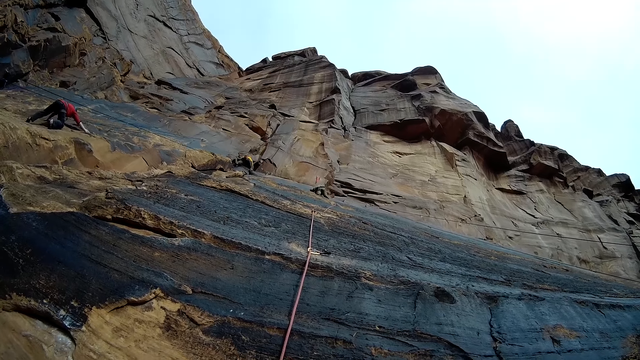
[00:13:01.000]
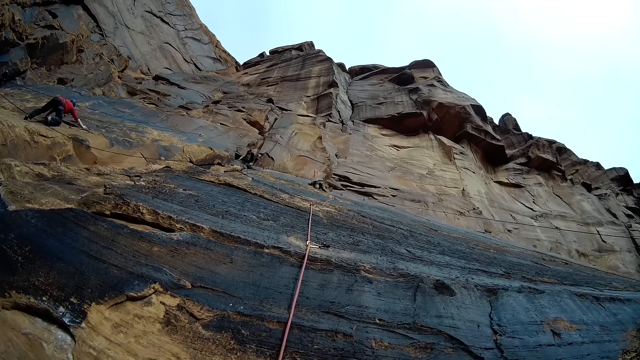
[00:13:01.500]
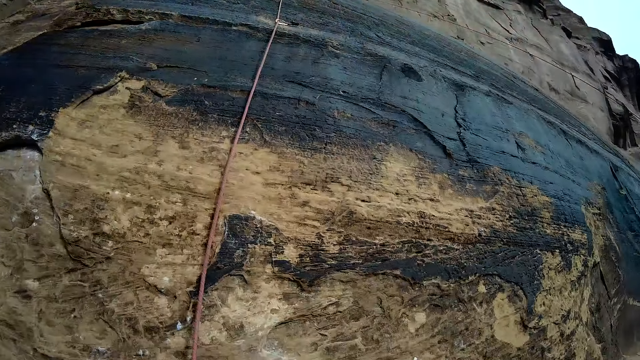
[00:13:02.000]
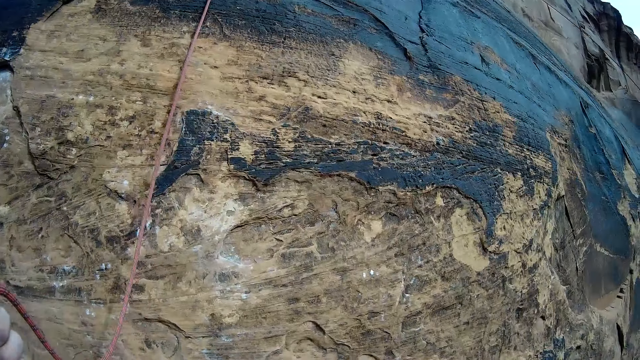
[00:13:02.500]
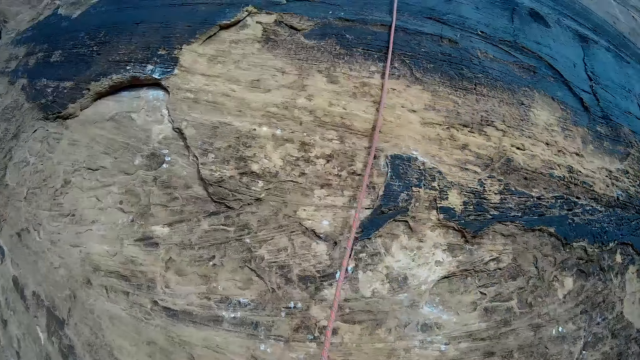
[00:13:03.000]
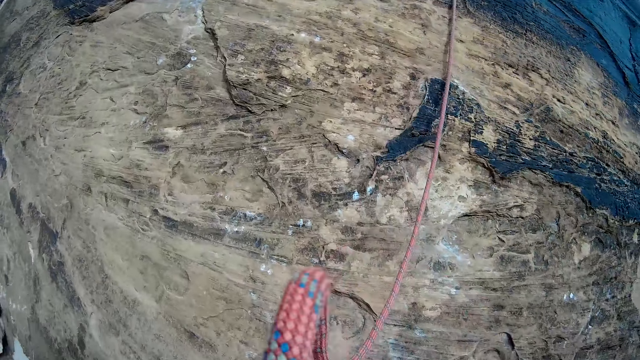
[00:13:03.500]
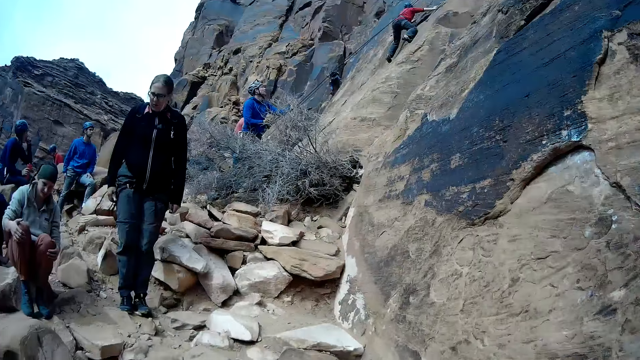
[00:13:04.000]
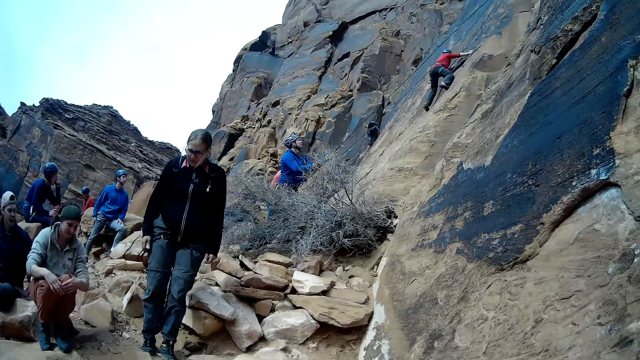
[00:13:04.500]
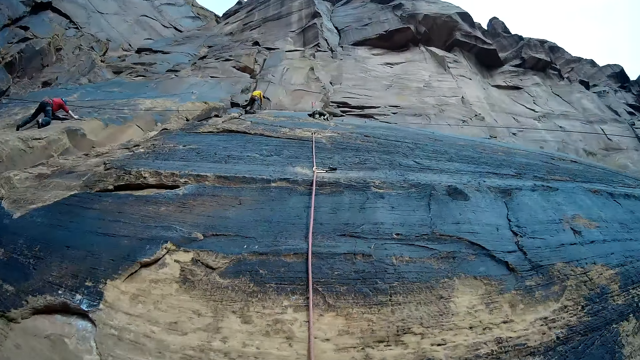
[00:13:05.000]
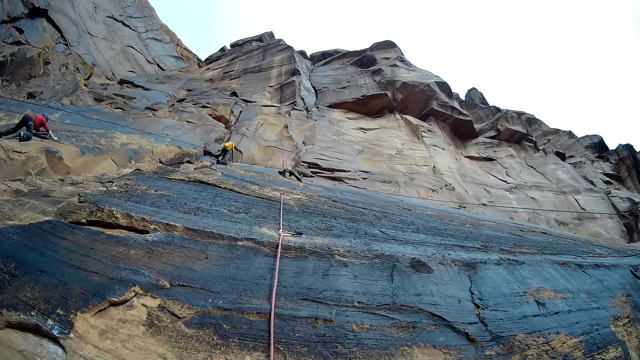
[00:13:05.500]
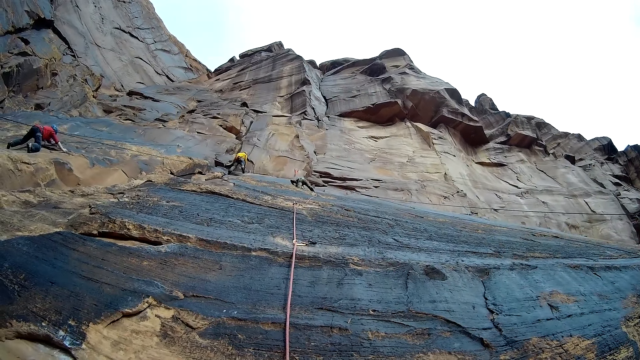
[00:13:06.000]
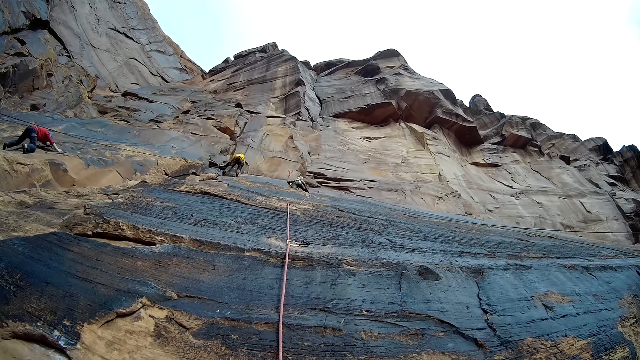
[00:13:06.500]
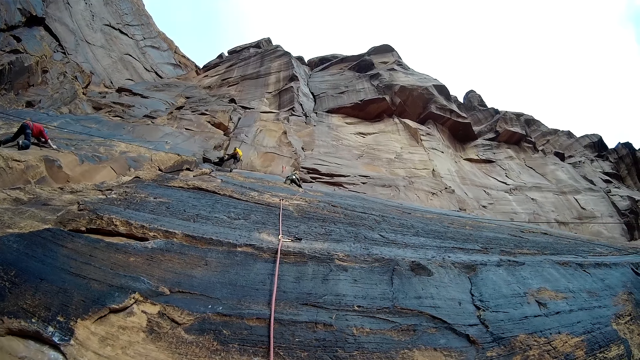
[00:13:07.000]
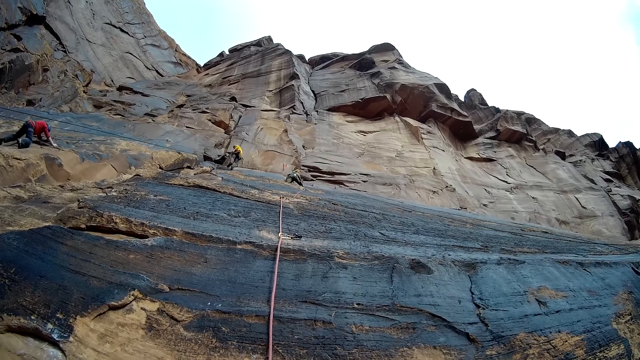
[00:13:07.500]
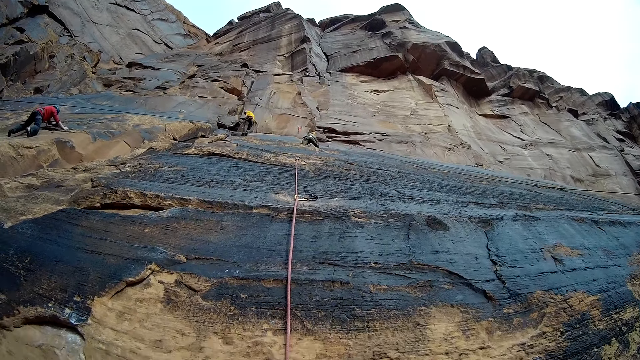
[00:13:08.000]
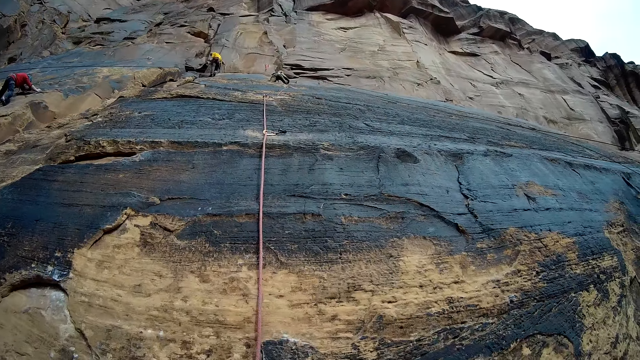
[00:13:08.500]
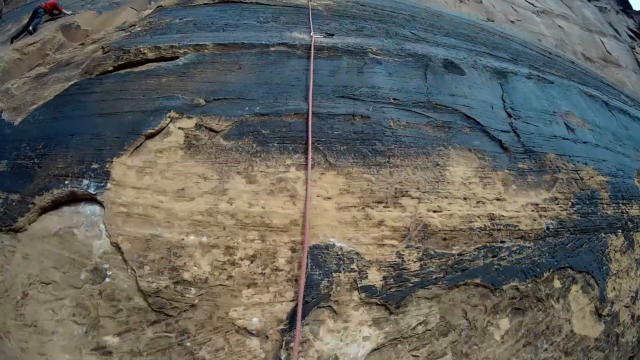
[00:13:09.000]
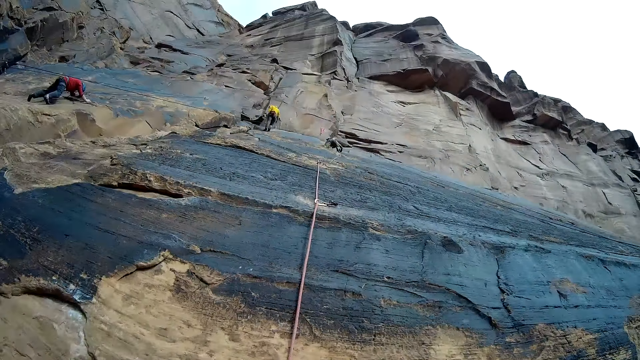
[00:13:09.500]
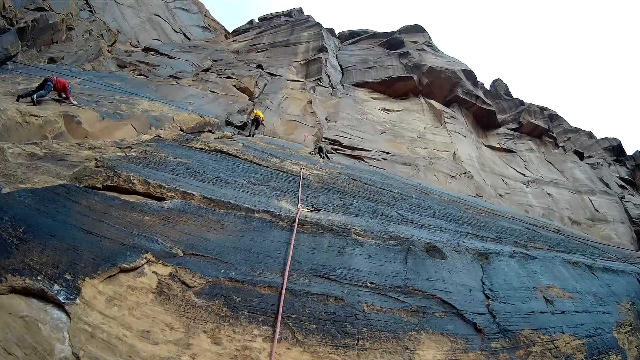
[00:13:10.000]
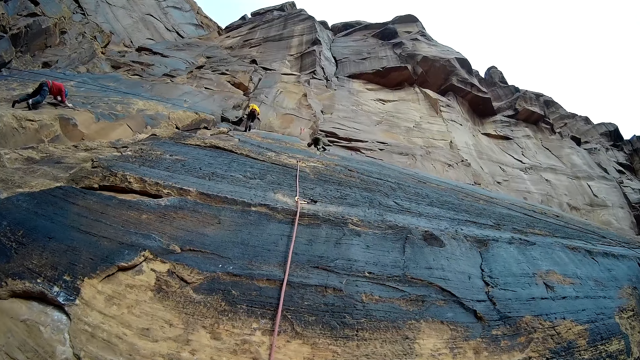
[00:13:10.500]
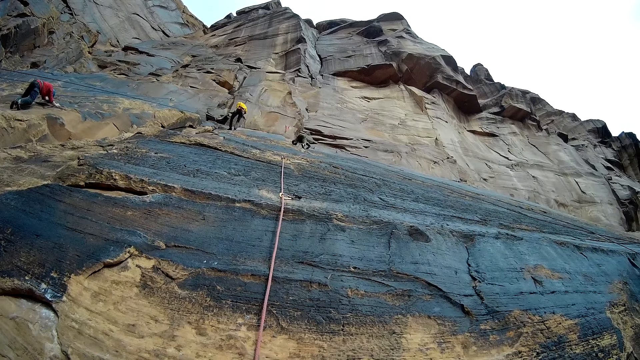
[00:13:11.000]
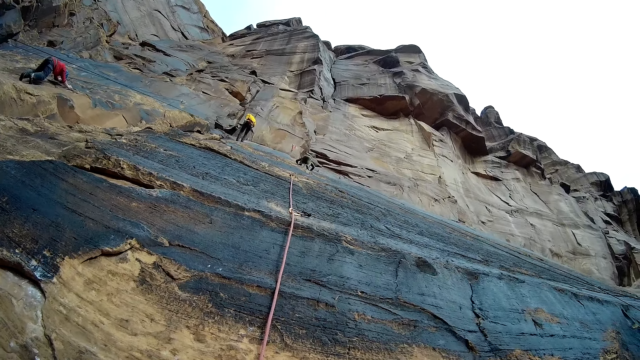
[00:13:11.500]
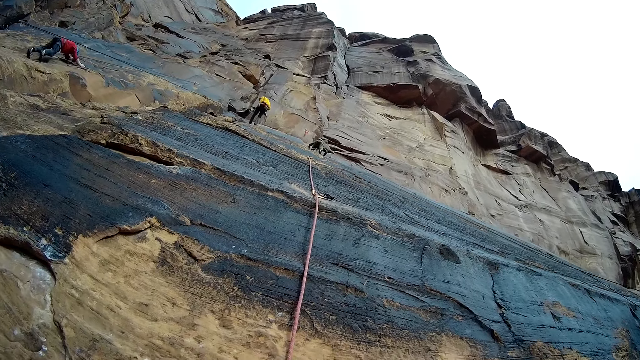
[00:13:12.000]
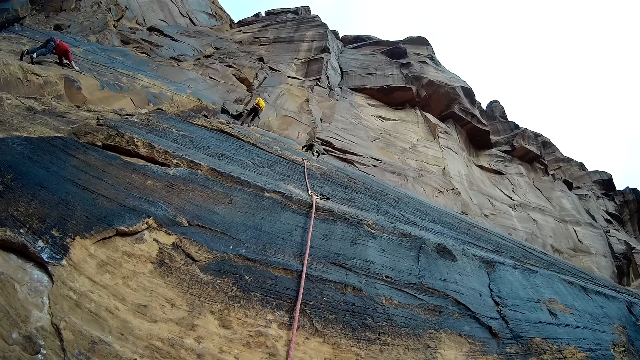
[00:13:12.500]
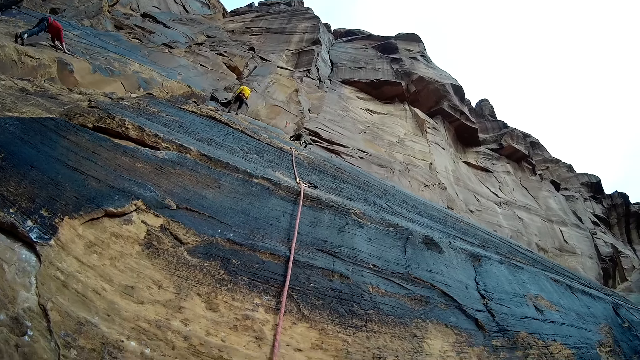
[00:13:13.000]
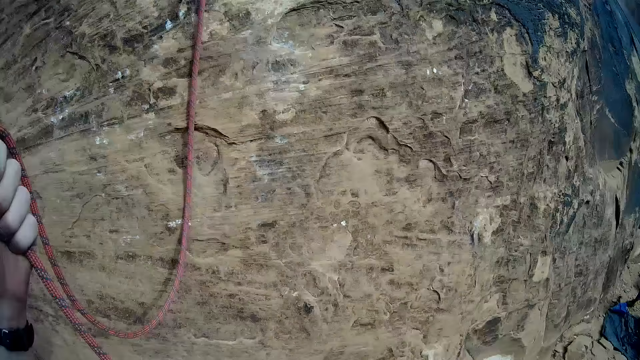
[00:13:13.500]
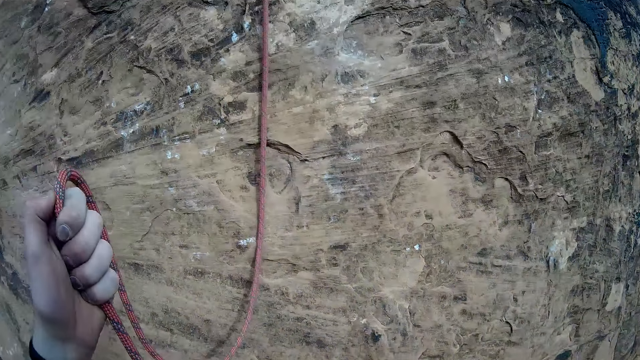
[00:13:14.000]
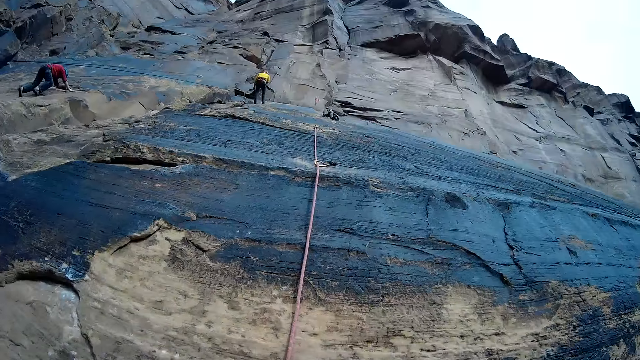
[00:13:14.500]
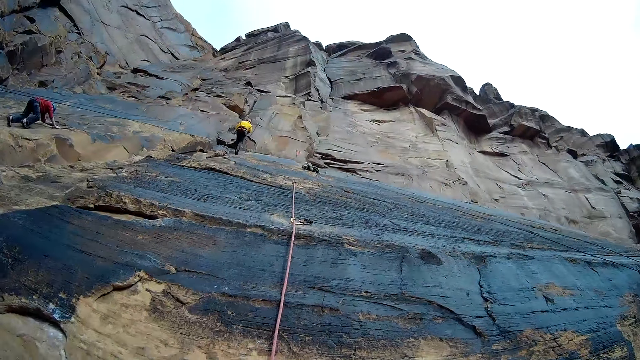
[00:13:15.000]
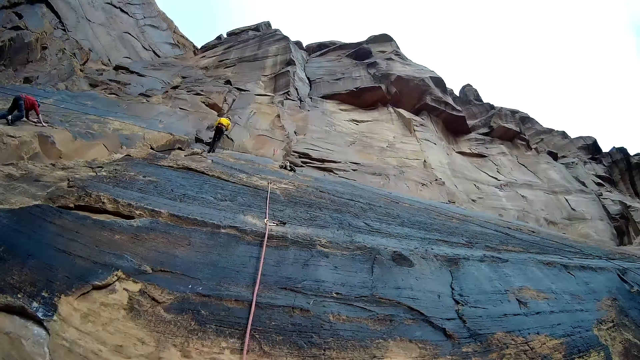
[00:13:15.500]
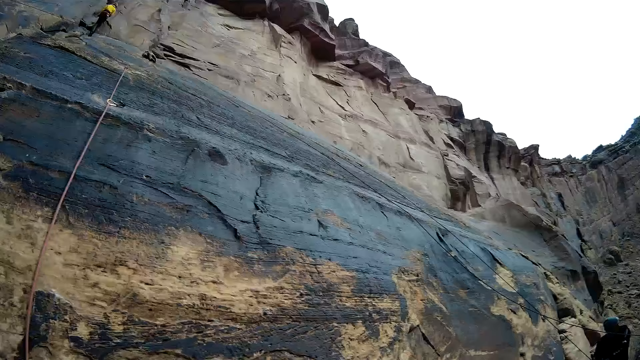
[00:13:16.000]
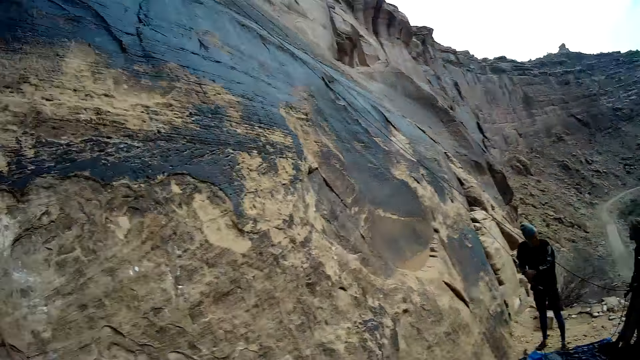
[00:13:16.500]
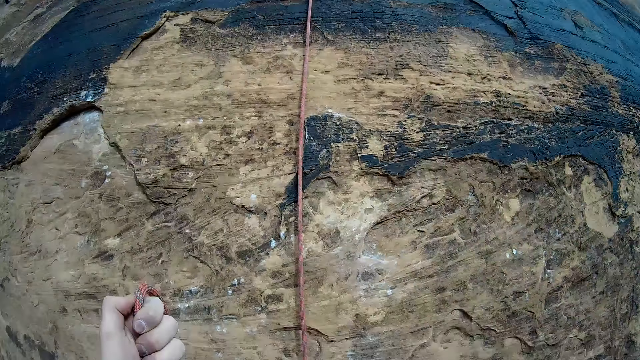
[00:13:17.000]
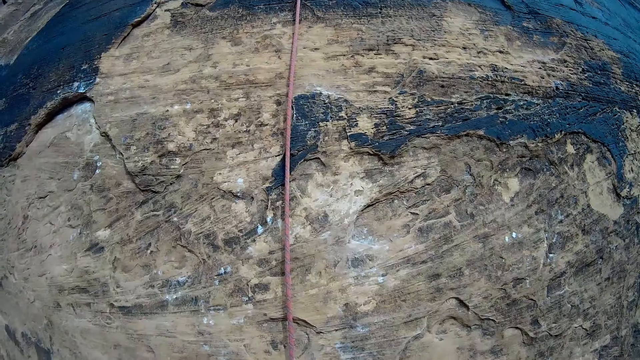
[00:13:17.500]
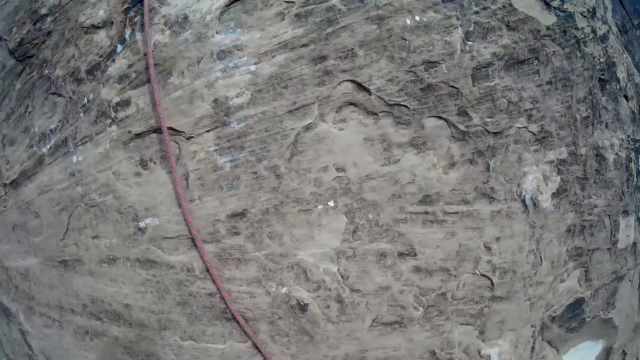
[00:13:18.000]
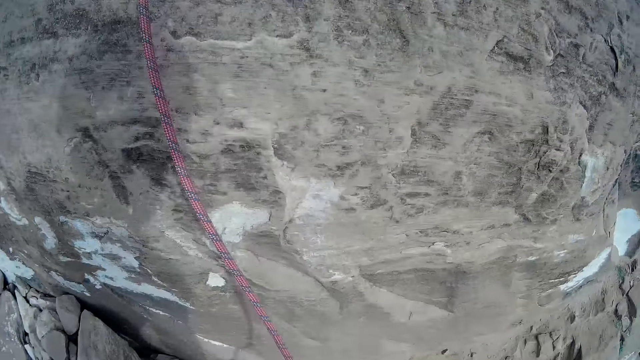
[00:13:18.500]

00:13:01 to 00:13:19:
The camera wearer looks around. A person climbs the mountain. The camera wearer looks around. The person climbs the mountain.

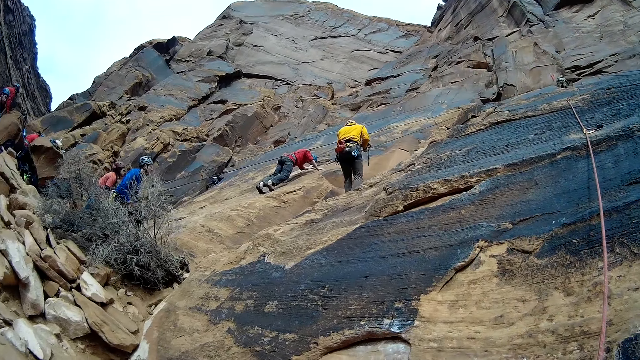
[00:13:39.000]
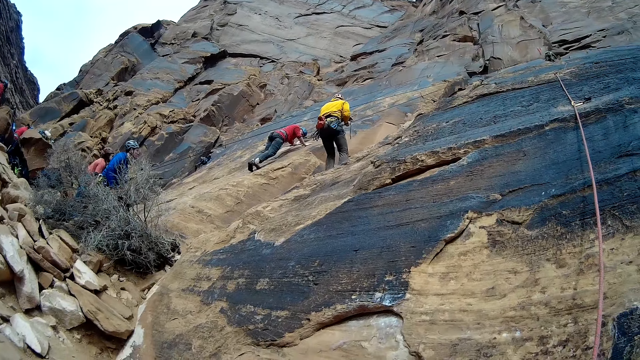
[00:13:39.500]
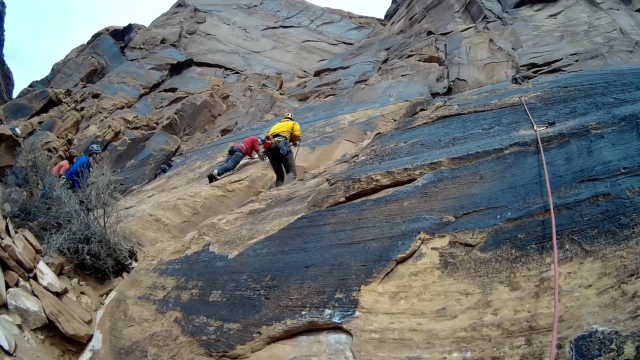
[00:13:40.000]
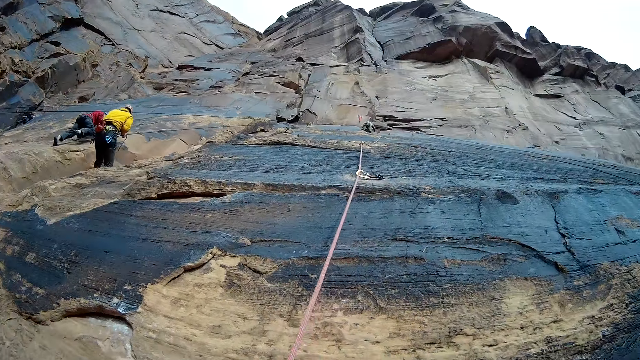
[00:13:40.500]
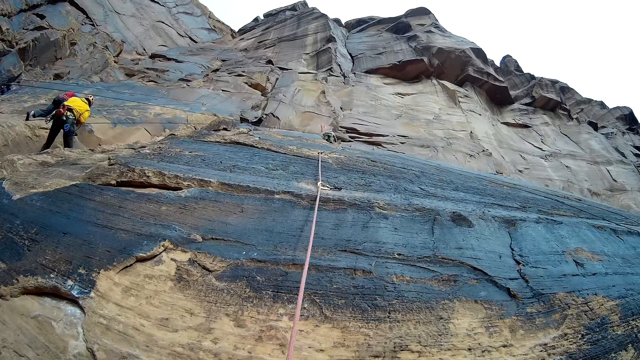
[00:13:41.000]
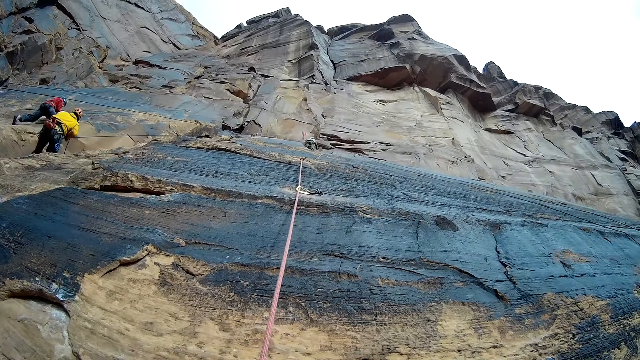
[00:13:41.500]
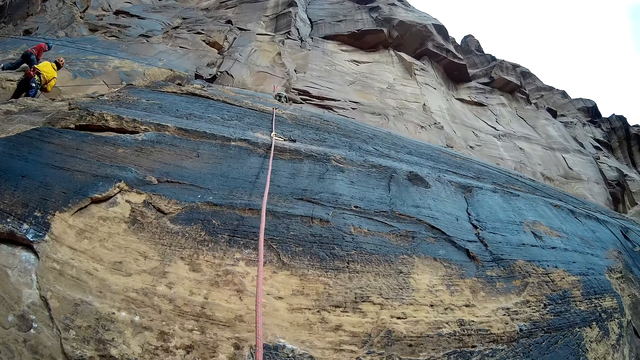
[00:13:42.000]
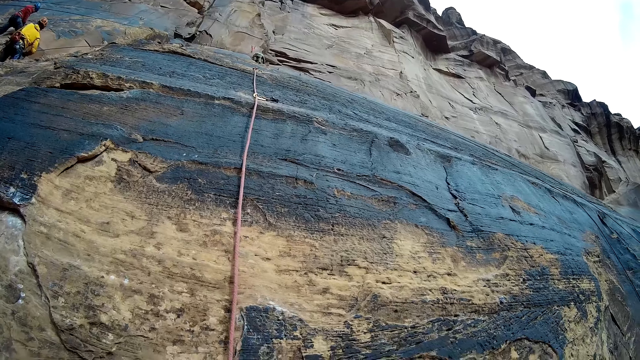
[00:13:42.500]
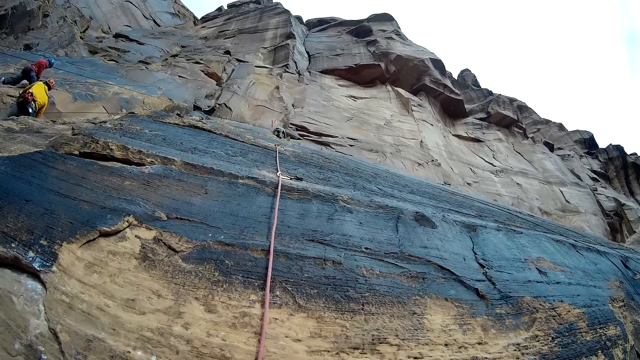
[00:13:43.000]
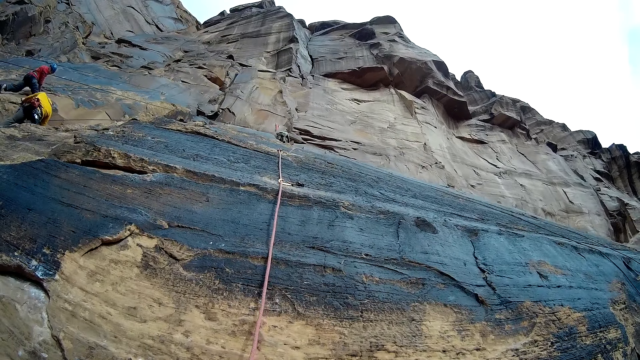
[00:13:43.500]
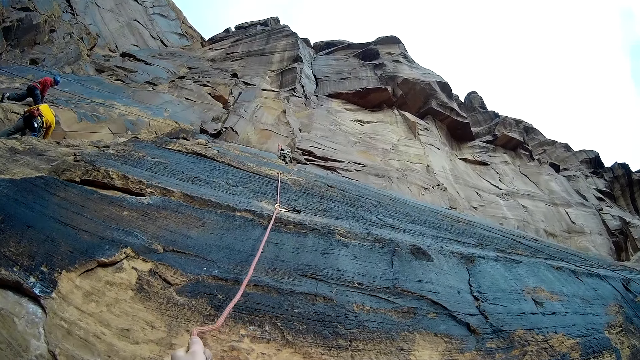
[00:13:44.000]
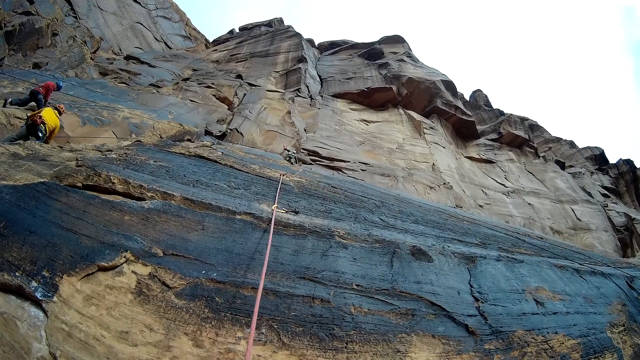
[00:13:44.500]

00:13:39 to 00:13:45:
A man descends the mountain wall with a rope.
